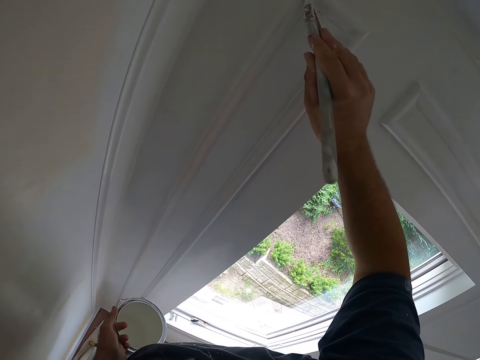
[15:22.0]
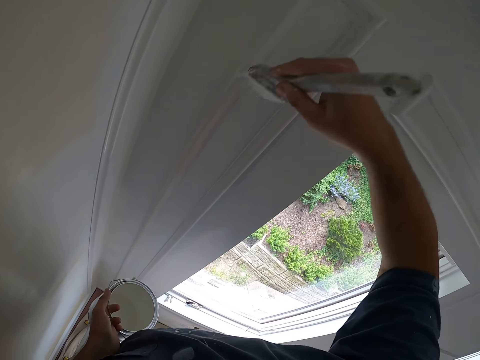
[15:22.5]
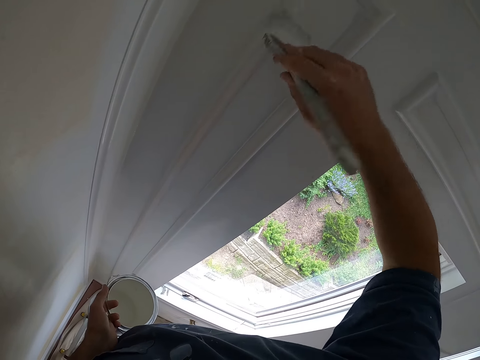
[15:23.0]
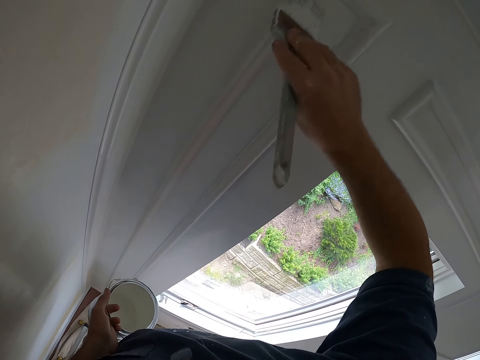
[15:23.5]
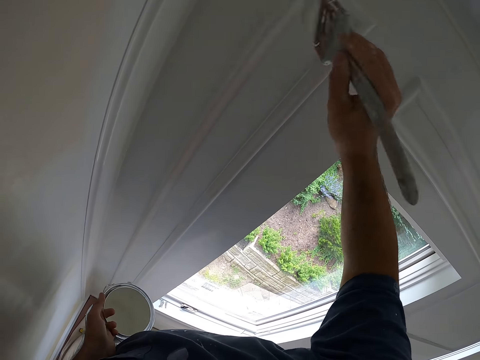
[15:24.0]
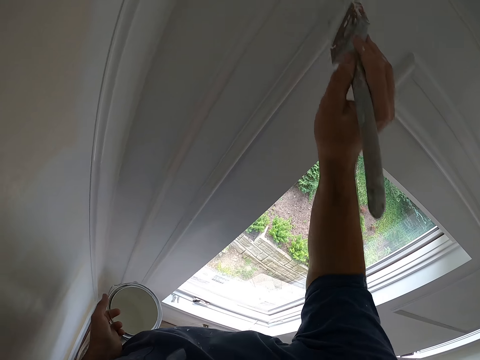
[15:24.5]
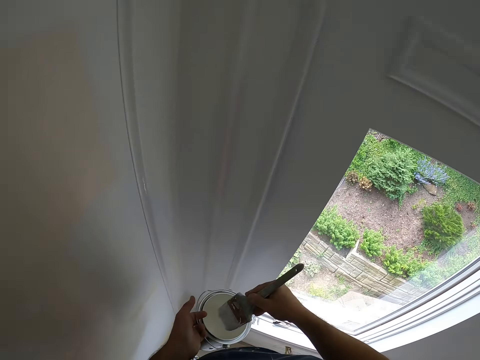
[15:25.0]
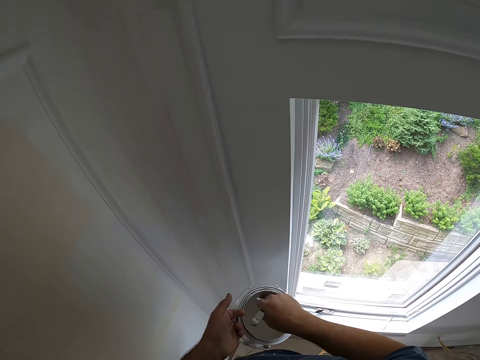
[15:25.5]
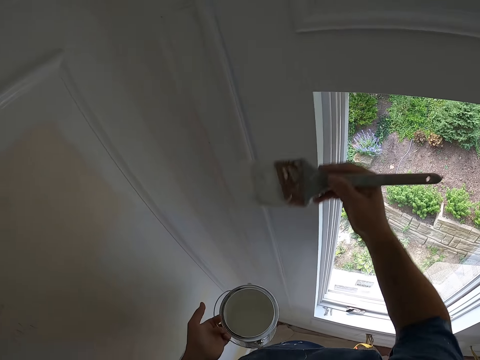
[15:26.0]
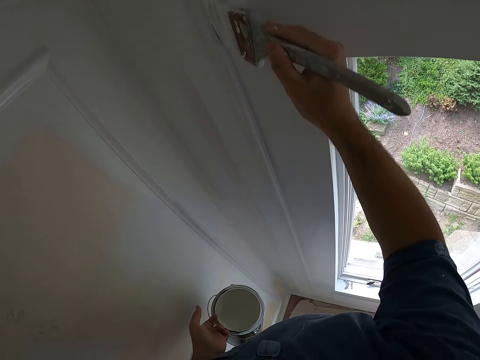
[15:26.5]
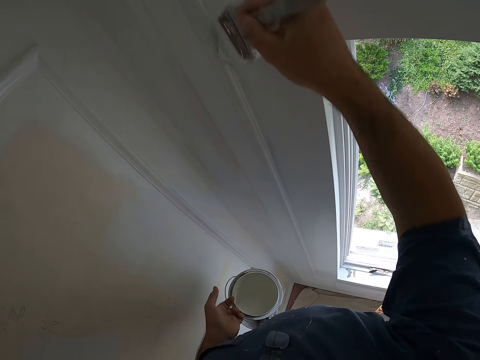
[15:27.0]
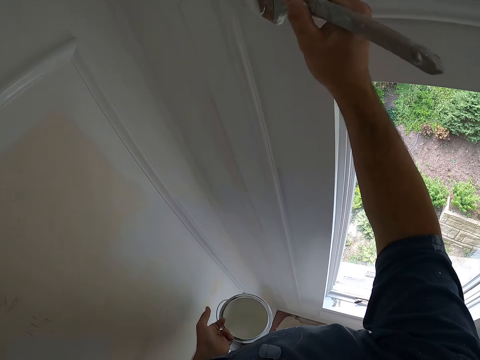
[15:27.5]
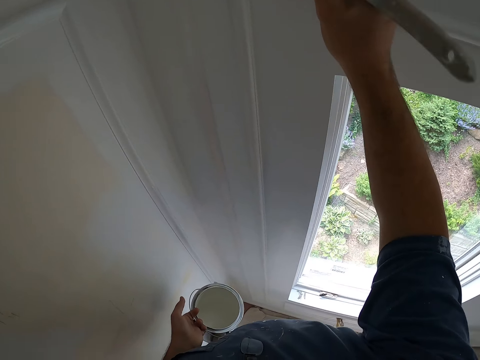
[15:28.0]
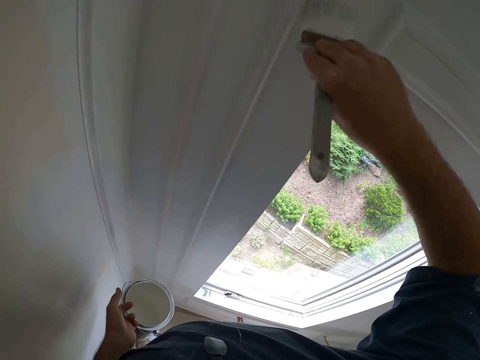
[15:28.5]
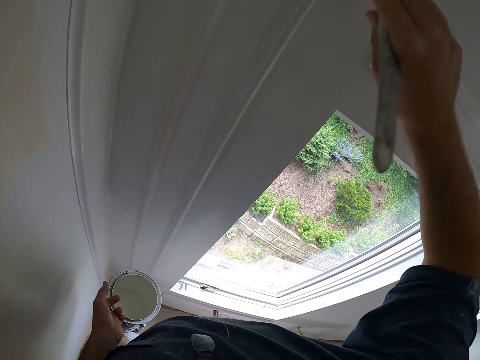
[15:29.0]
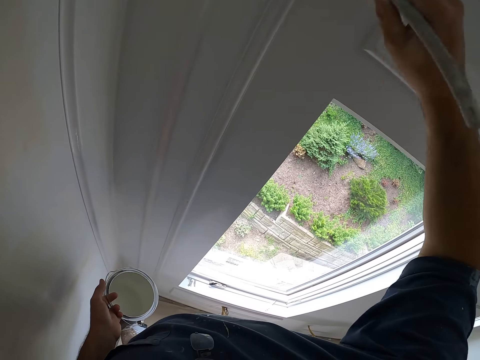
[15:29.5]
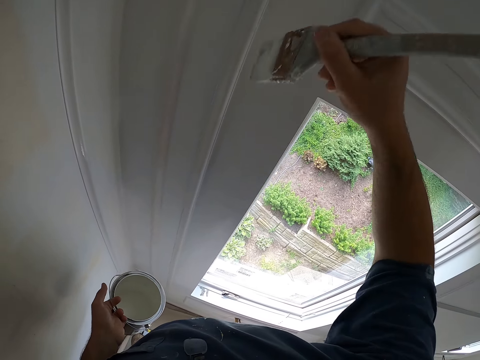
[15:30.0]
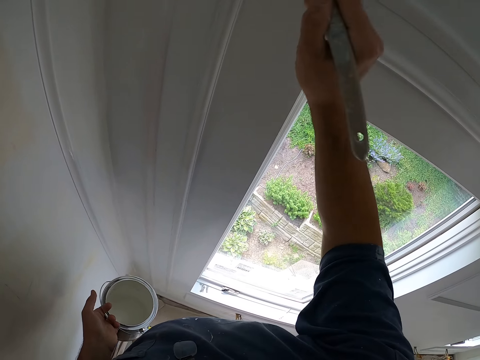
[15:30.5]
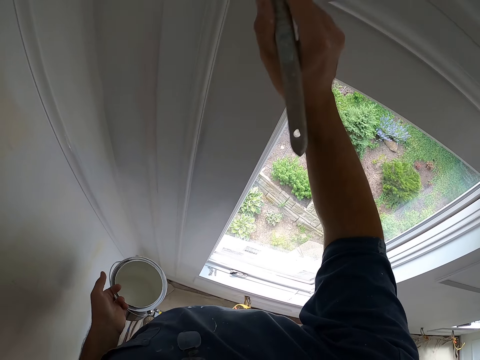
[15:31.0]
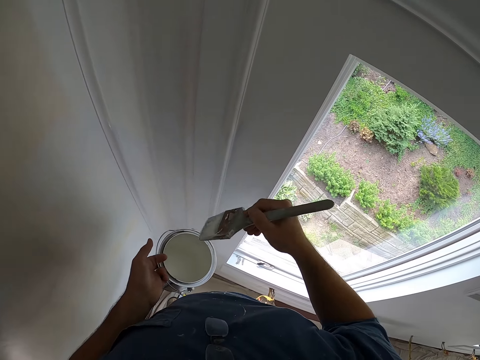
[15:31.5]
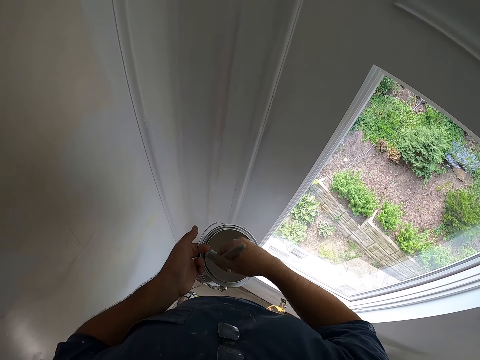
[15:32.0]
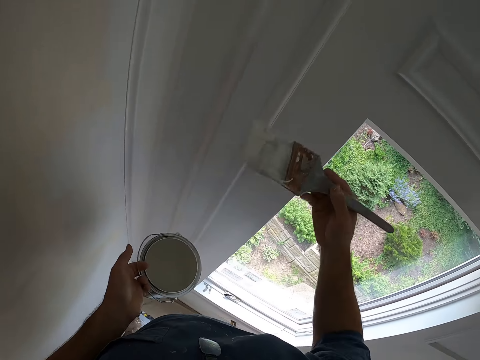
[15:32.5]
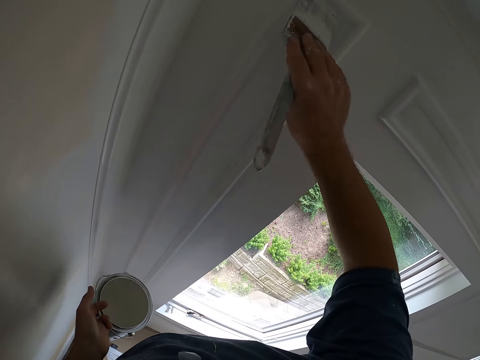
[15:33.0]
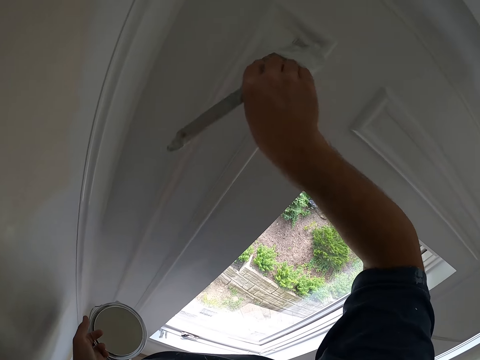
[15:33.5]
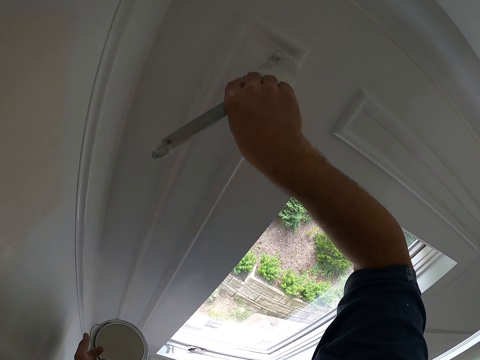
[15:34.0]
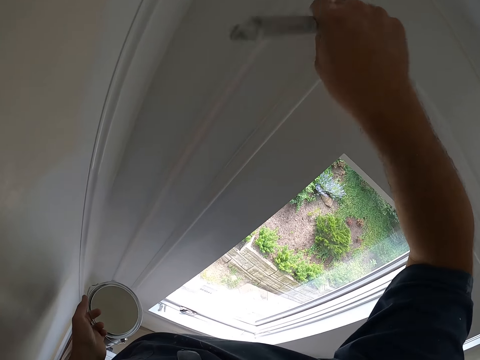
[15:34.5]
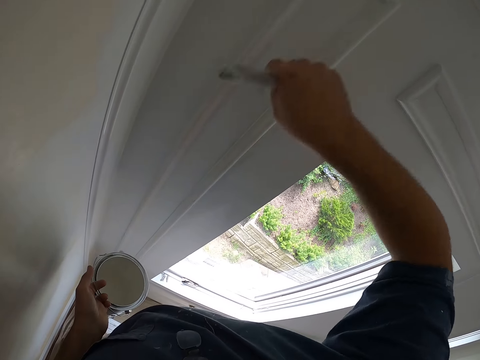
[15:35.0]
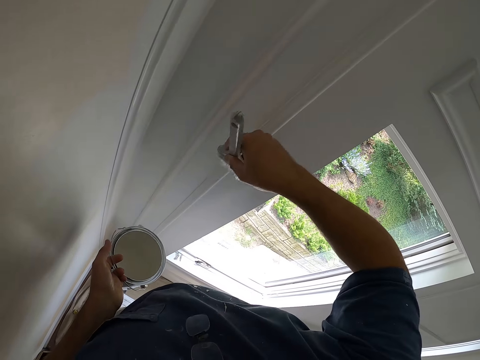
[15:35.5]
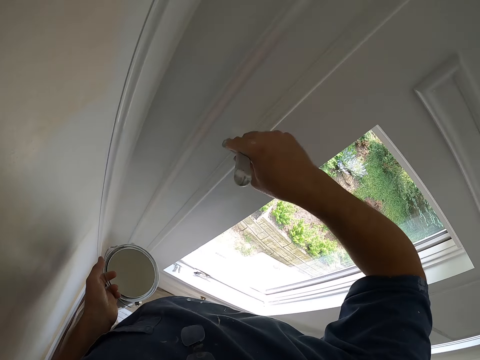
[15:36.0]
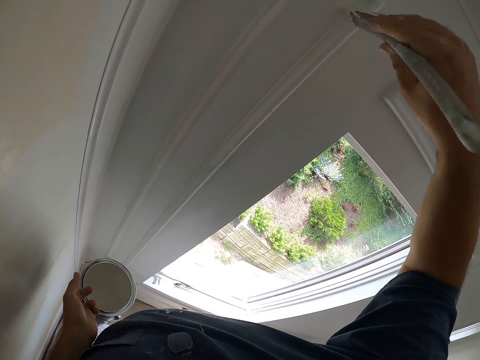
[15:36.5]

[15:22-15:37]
The camera wearer dips the painting brush in the paint can. They paint the window or wall with the painting brush. They dip the painting brush in the paint can. They paint the window or wall with the painting brush.

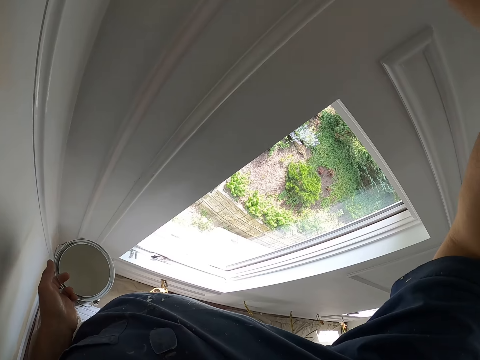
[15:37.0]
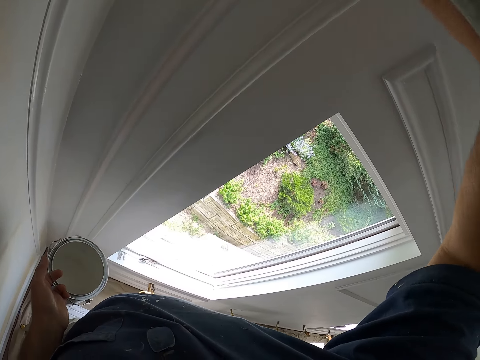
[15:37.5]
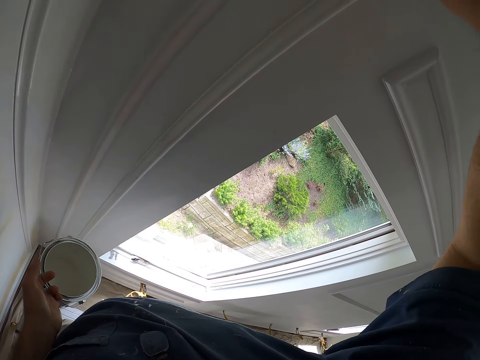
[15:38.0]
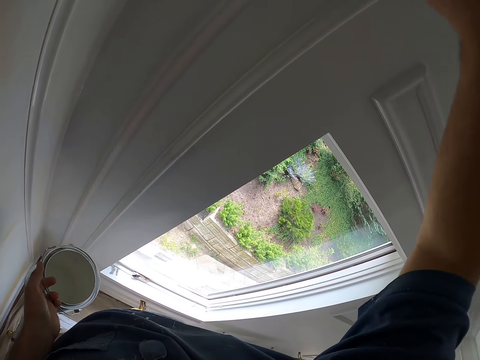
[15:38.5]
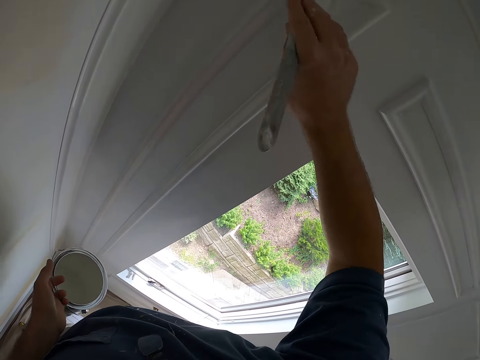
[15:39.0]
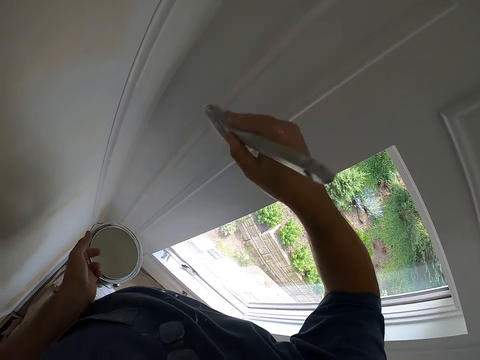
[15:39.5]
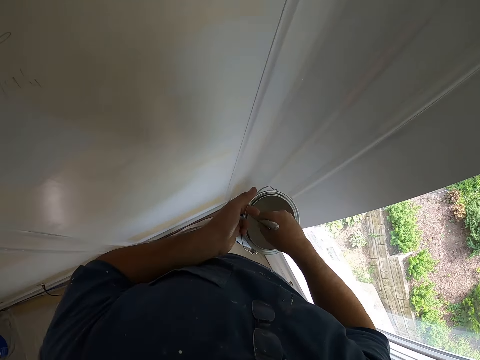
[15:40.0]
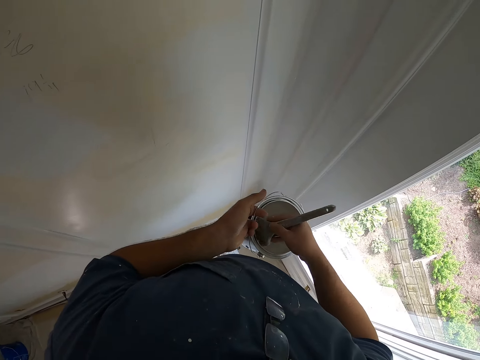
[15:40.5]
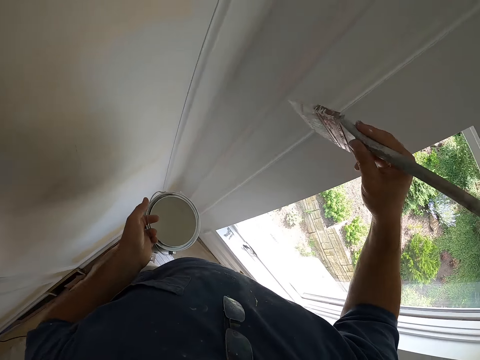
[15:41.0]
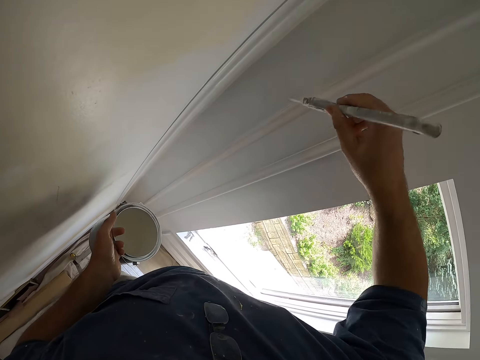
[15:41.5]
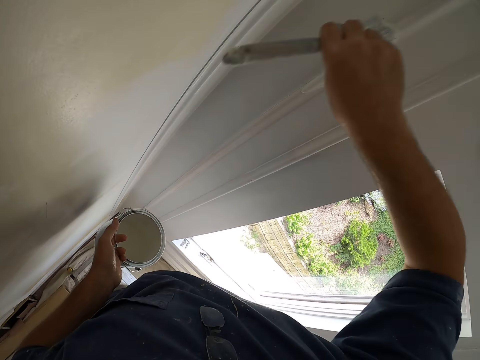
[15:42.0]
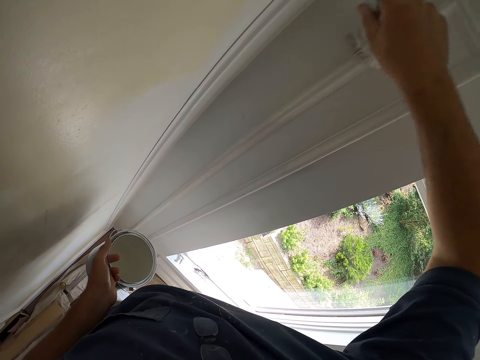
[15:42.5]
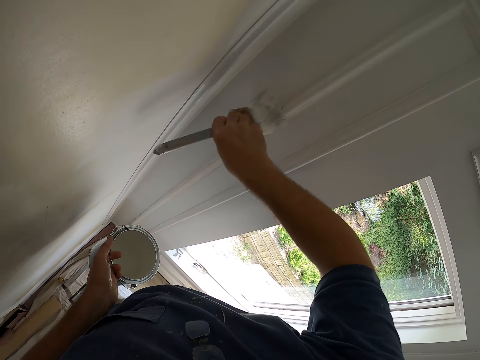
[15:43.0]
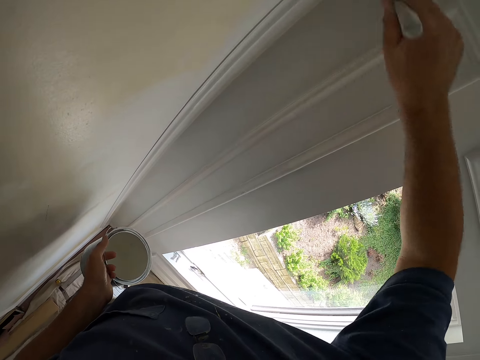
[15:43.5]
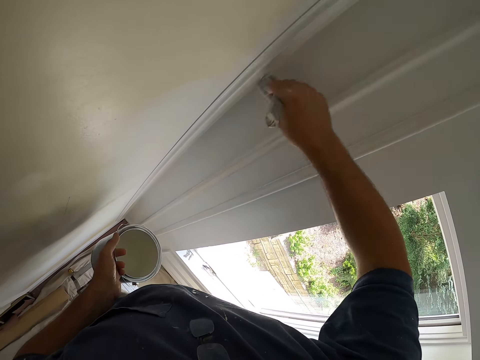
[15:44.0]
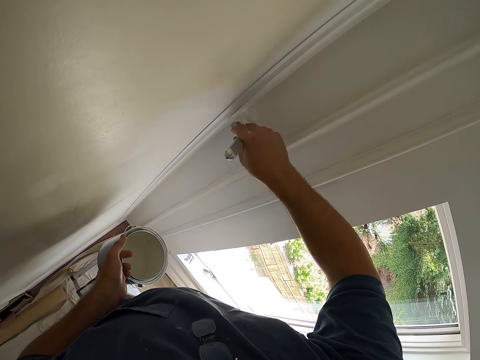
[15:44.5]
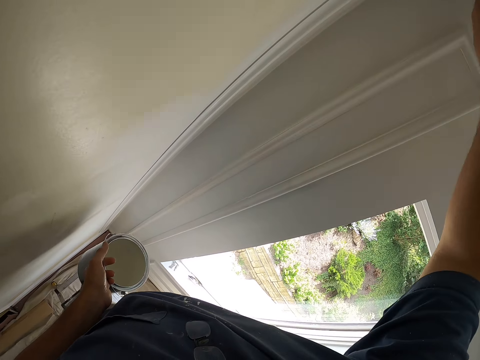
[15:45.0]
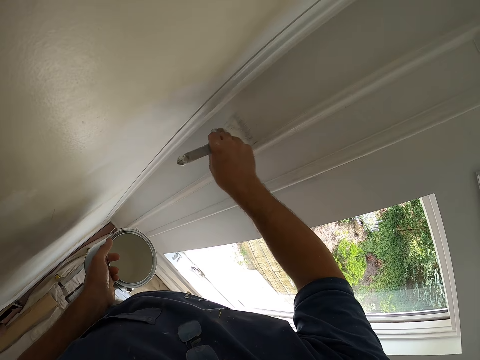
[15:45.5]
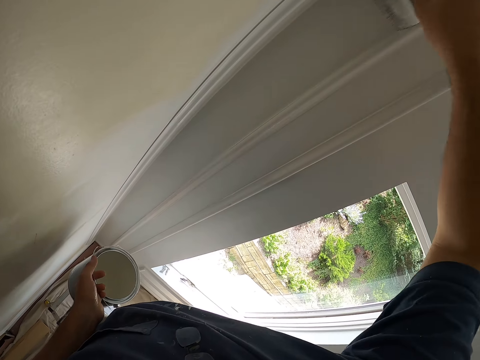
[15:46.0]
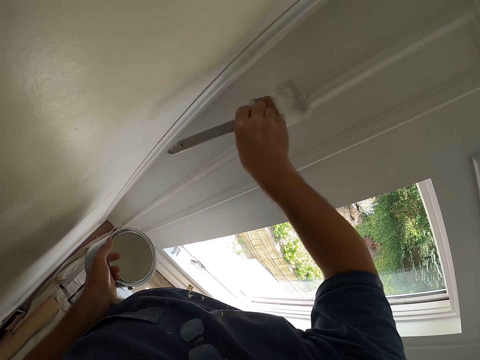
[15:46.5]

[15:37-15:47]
The camera wearer dips the painting brush in the paint can. They paint the window or wall with the painting brush.

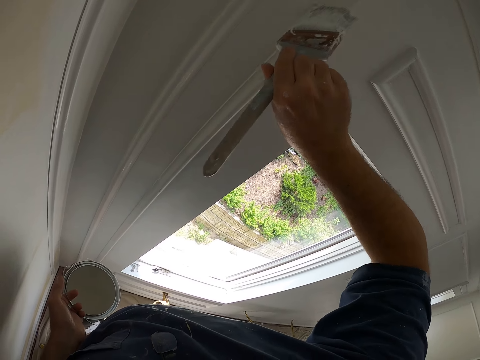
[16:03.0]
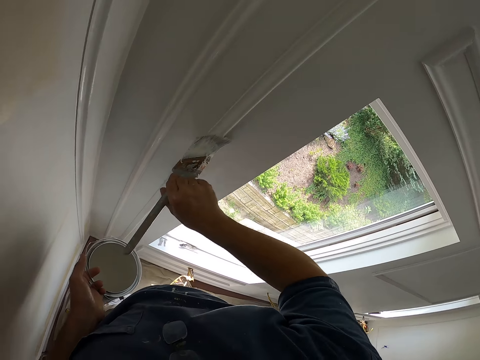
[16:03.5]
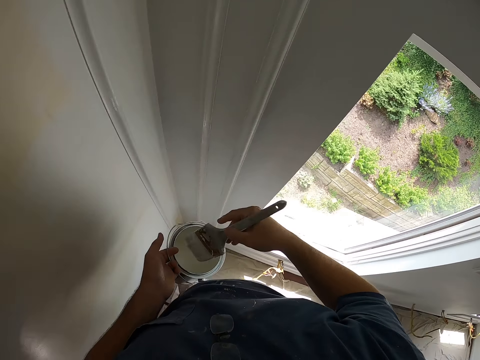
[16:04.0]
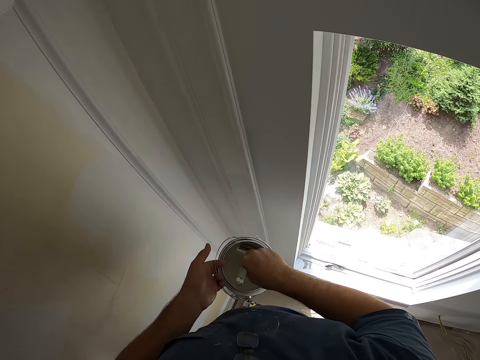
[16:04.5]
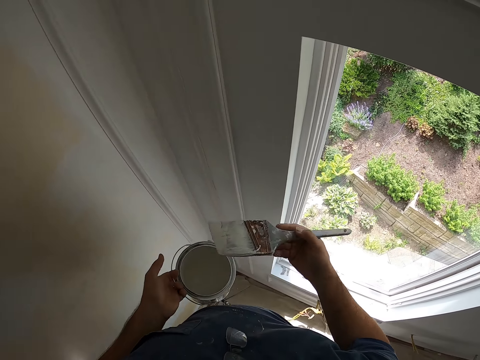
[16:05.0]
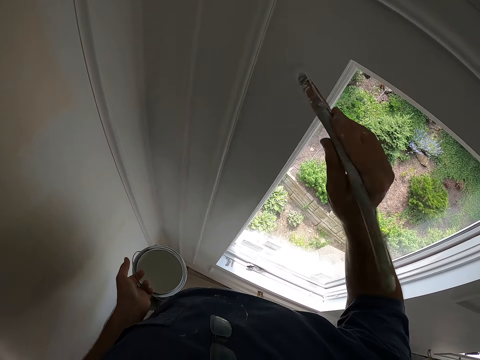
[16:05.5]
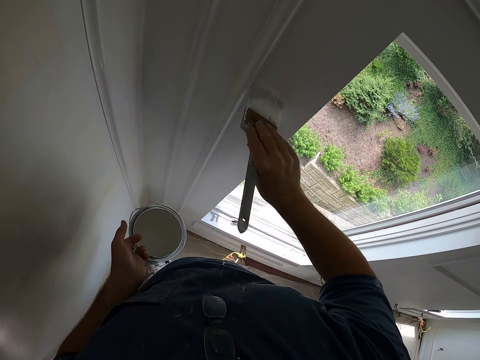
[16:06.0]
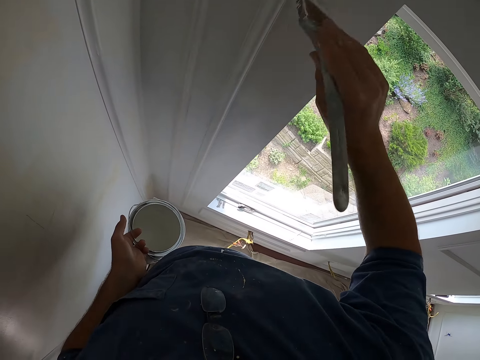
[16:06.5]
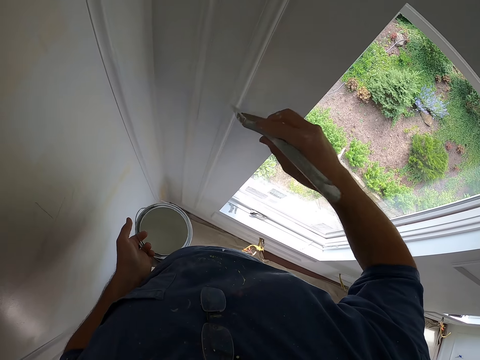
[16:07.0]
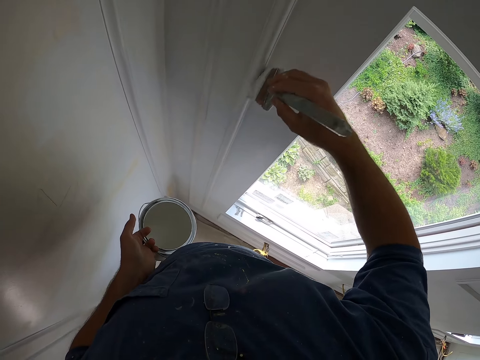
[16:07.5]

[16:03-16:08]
The camera wearer dips the painting brush in the paint can. They paint the window or wall with the painting brush.
